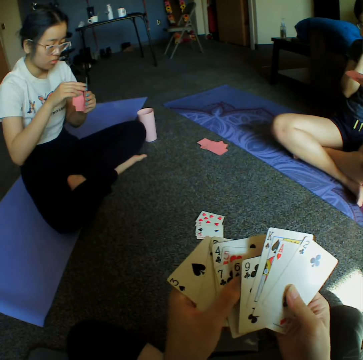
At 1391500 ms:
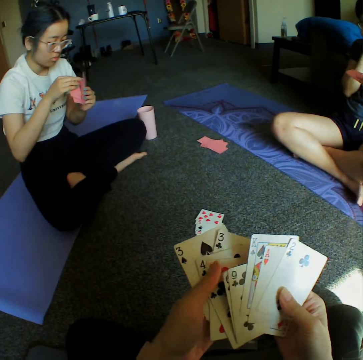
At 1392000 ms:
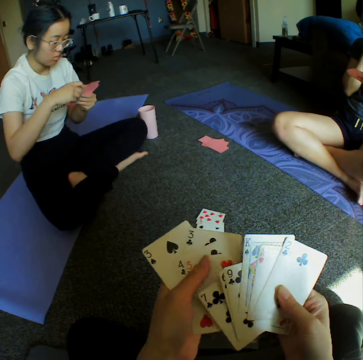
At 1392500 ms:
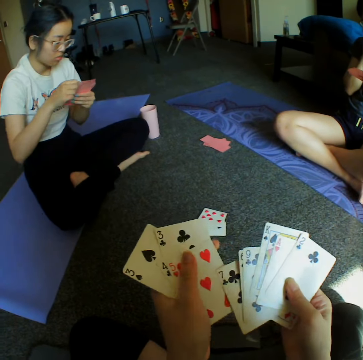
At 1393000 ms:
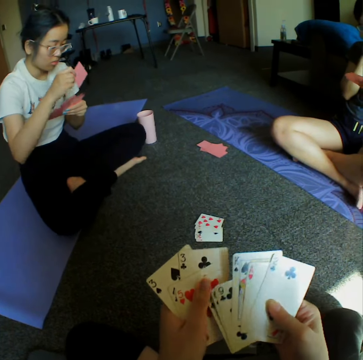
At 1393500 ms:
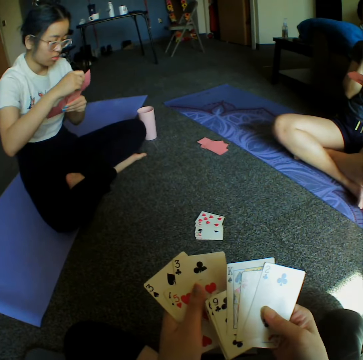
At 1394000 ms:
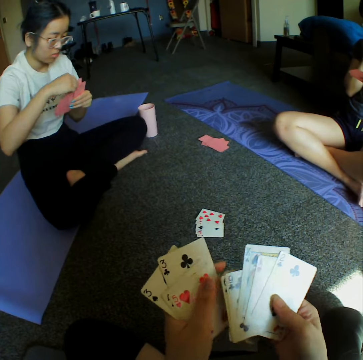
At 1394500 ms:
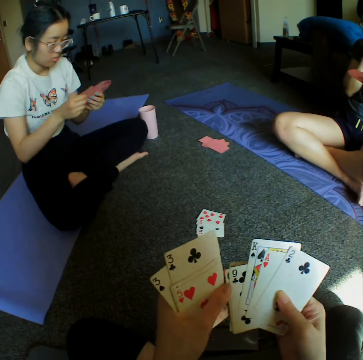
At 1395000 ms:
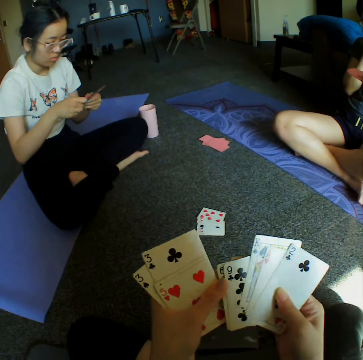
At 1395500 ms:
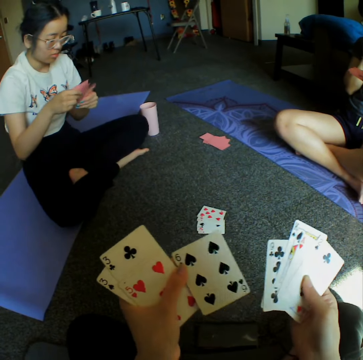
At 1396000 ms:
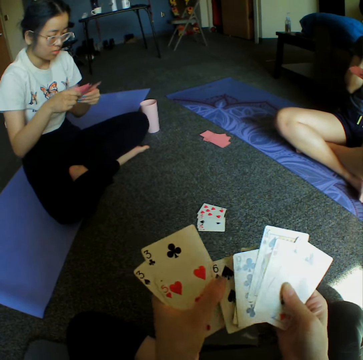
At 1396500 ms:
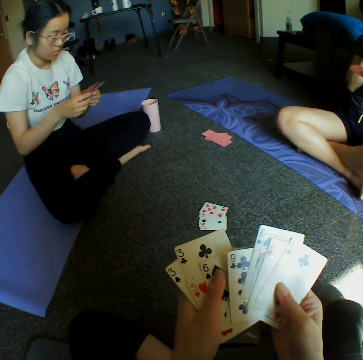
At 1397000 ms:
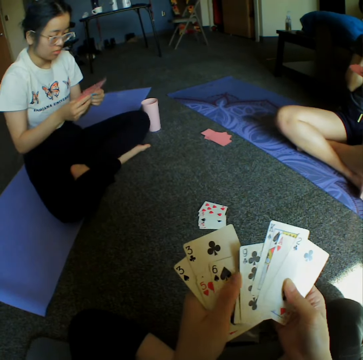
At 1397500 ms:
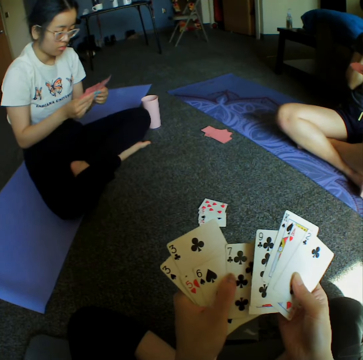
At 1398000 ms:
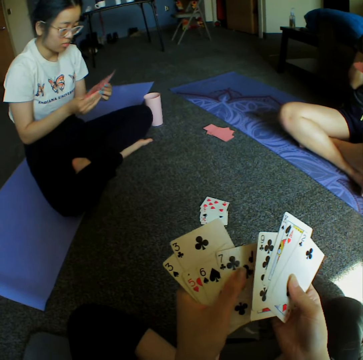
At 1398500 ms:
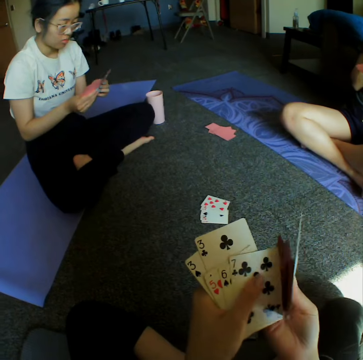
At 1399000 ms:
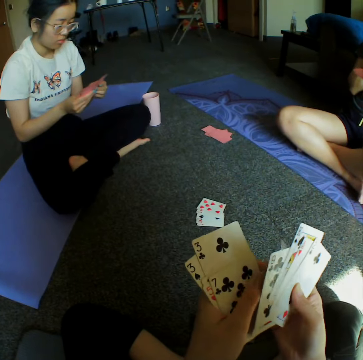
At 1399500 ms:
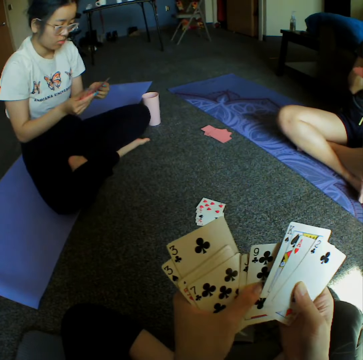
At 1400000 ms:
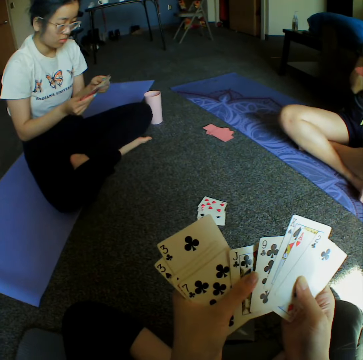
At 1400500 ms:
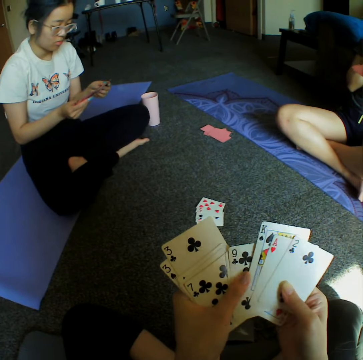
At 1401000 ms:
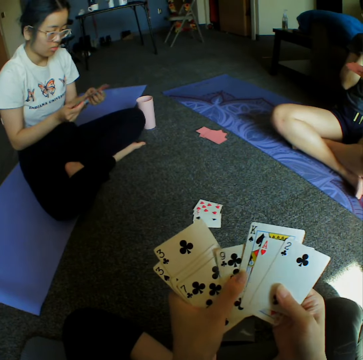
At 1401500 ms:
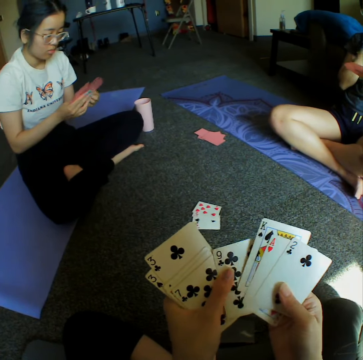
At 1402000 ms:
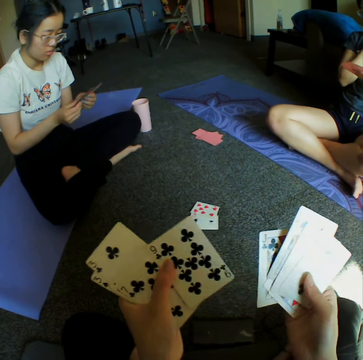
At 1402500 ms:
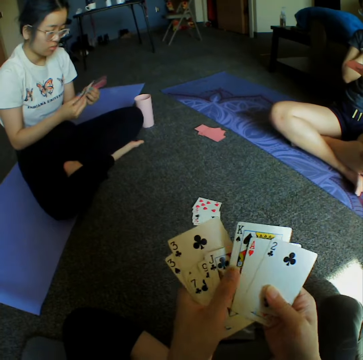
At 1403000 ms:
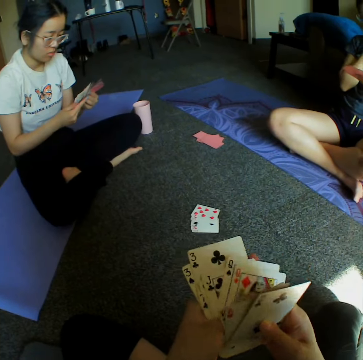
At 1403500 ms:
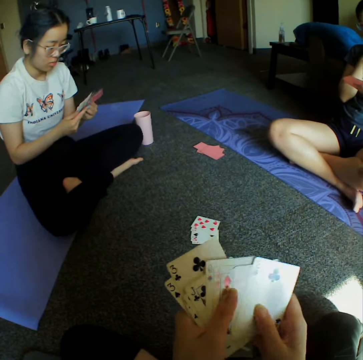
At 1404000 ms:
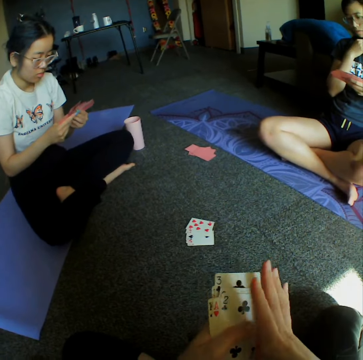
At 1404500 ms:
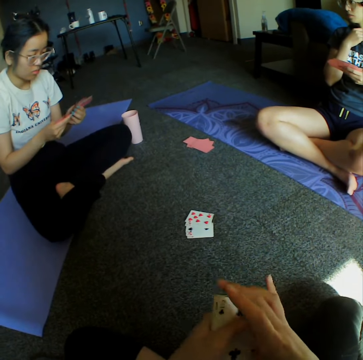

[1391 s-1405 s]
A woman shuffles cards. The camera wearer shuffles cards.

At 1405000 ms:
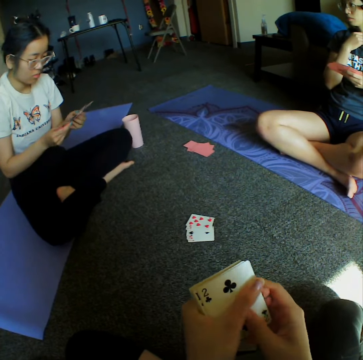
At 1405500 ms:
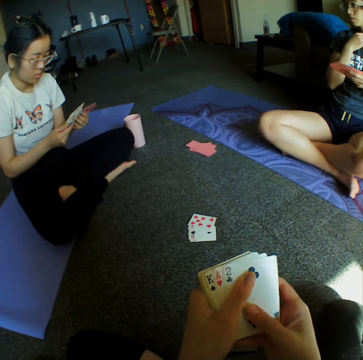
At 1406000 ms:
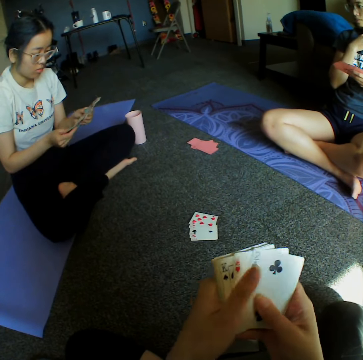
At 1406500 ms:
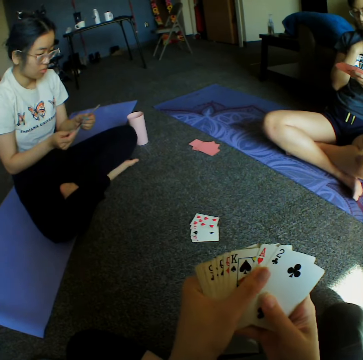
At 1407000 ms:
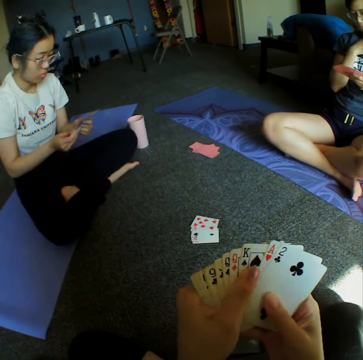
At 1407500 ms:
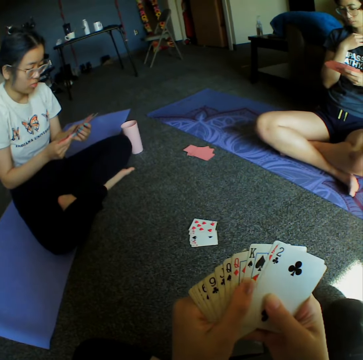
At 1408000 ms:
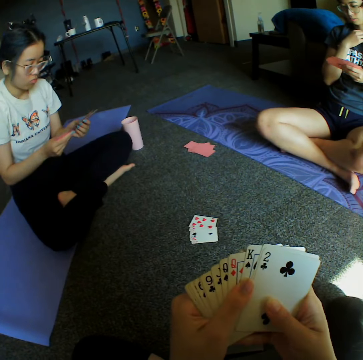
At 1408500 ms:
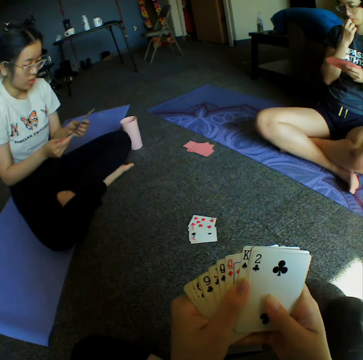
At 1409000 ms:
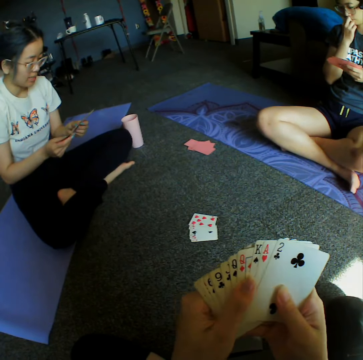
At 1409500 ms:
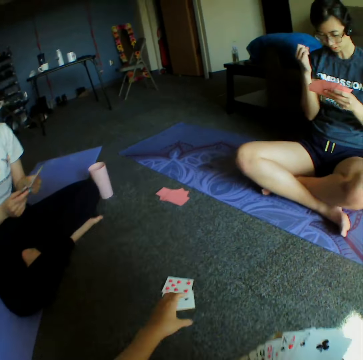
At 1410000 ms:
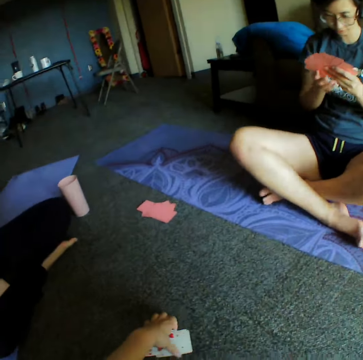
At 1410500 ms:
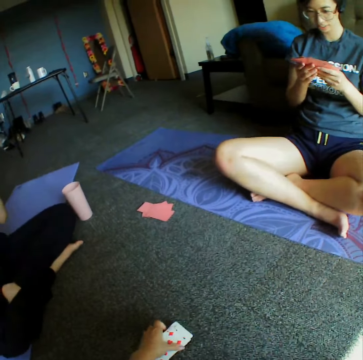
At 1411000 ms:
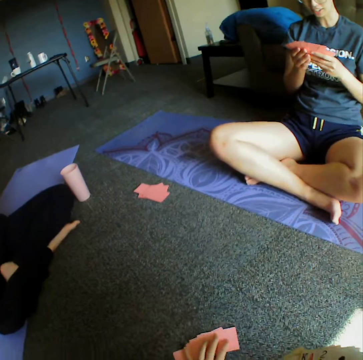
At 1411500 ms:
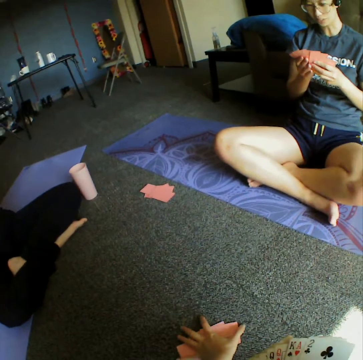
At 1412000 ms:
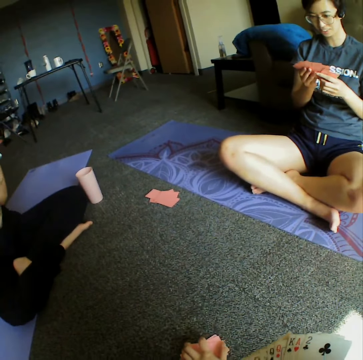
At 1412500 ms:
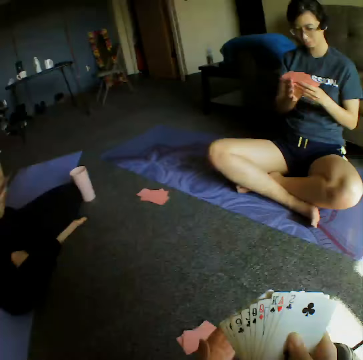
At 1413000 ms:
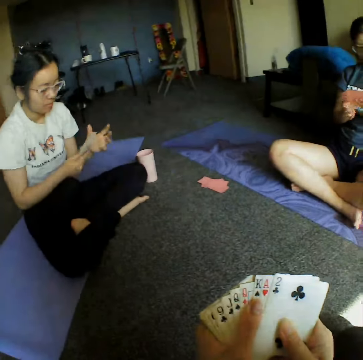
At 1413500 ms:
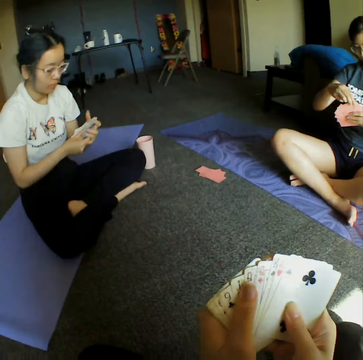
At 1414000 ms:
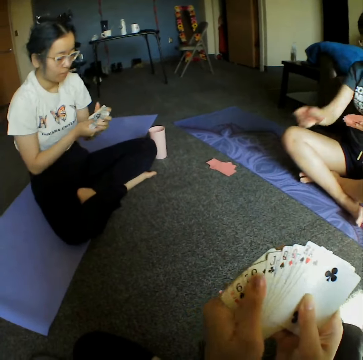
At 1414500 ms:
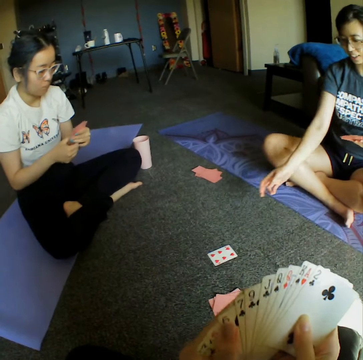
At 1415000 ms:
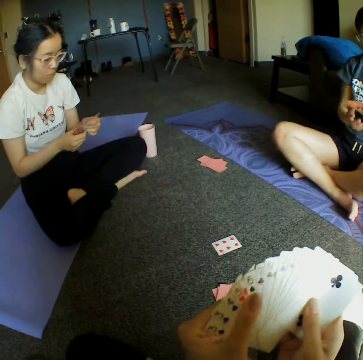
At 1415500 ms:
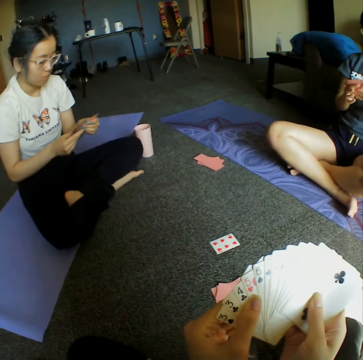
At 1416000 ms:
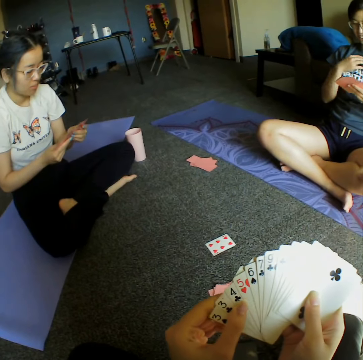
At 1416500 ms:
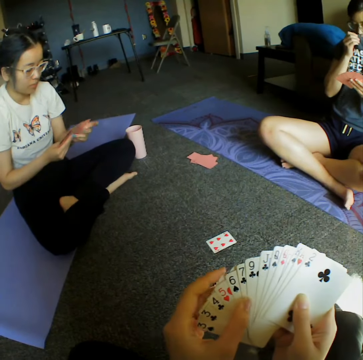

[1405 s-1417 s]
The camera wearer picks the cards from the floor. They turn the cards upside down on the floor. A woman shuffles the cards and throws the cards on the floor.

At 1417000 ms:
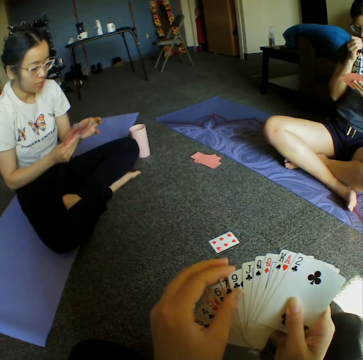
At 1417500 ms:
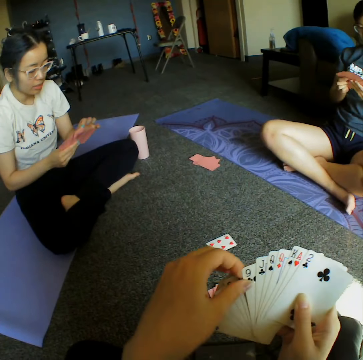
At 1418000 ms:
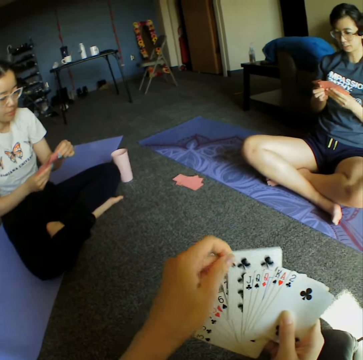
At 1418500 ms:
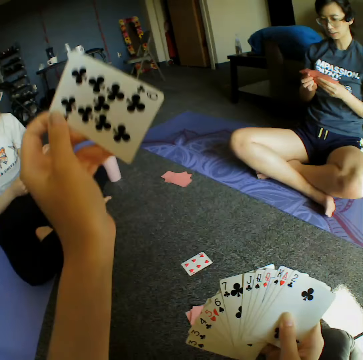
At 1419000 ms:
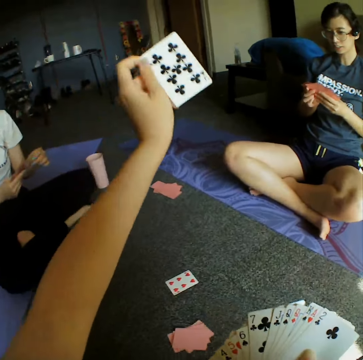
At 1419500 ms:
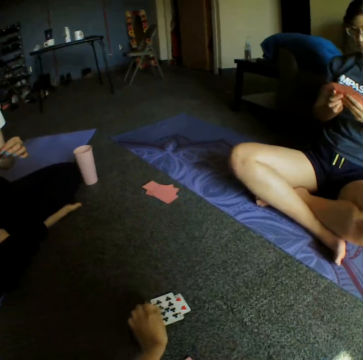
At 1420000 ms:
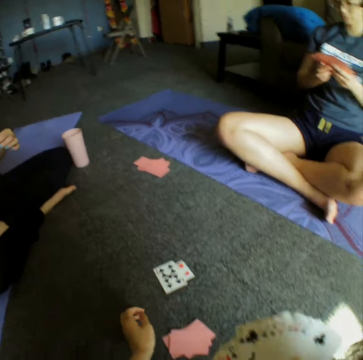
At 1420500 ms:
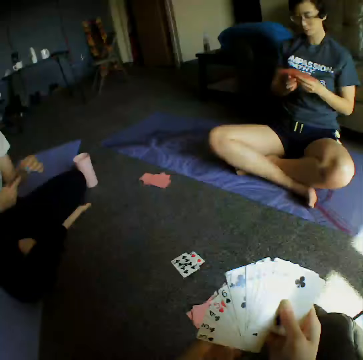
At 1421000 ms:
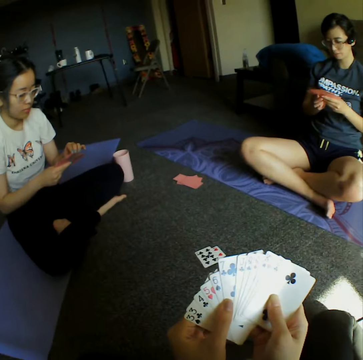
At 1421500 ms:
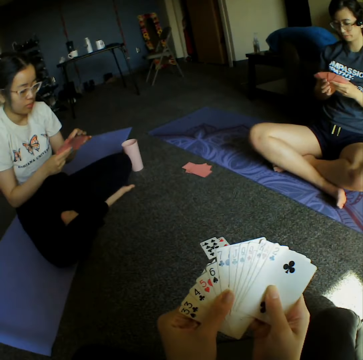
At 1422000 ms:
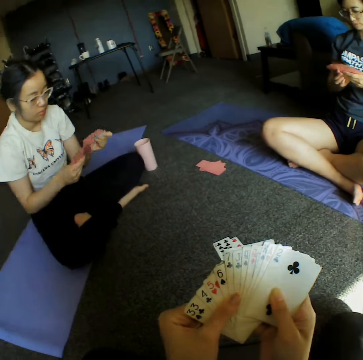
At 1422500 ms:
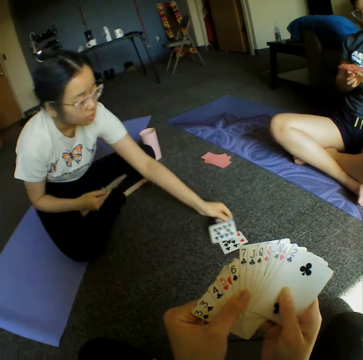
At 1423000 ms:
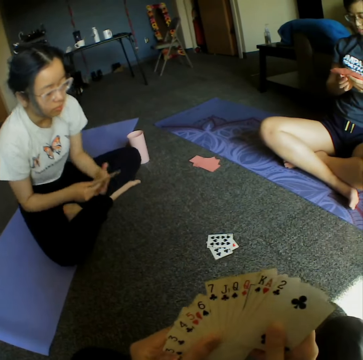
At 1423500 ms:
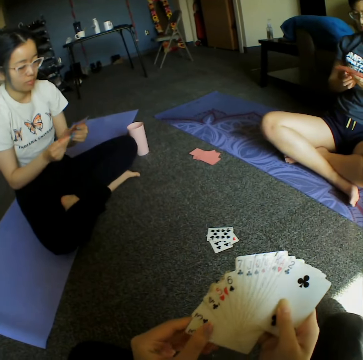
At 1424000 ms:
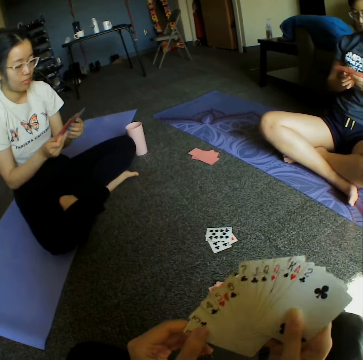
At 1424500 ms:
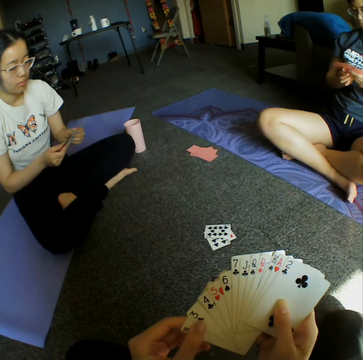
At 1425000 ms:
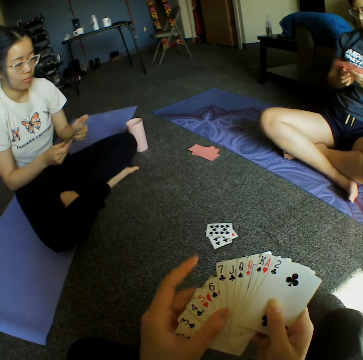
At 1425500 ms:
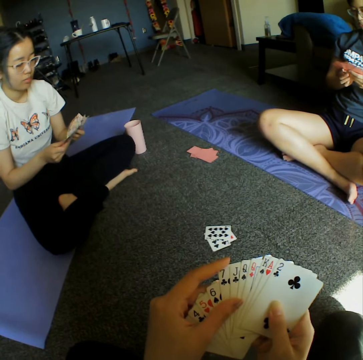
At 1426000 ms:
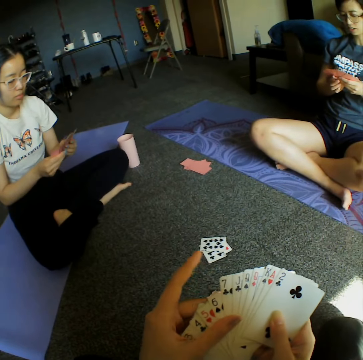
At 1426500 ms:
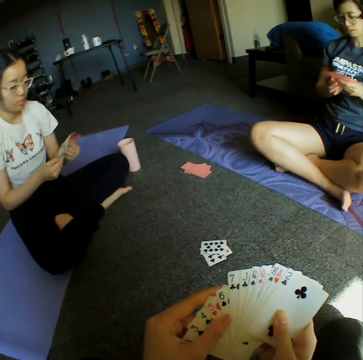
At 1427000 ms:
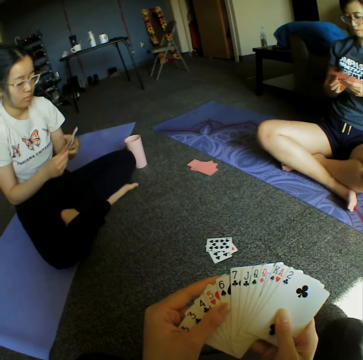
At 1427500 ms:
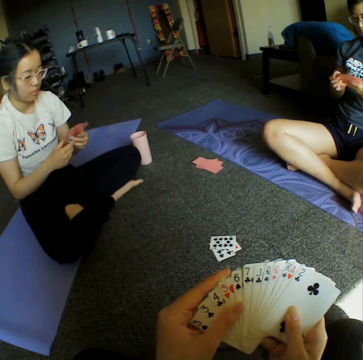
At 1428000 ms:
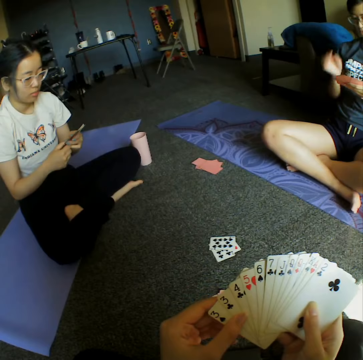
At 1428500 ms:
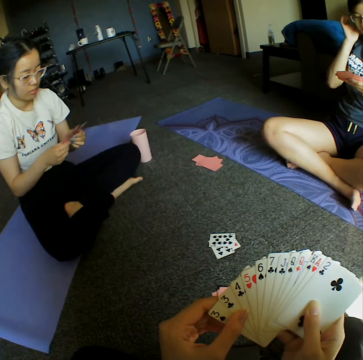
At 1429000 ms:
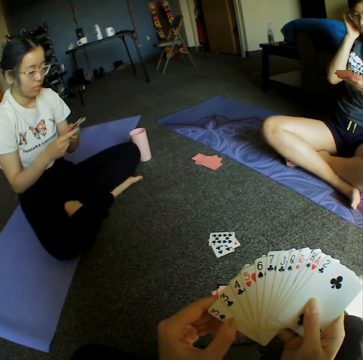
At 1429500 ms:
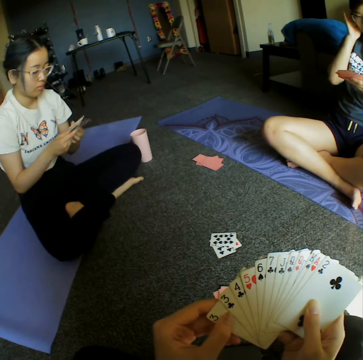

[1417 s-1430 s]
The camera wearer throws the cards on the floor. A woman throws the cards on the floor.
